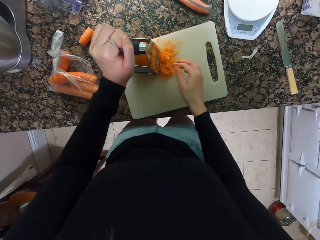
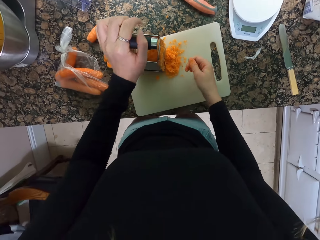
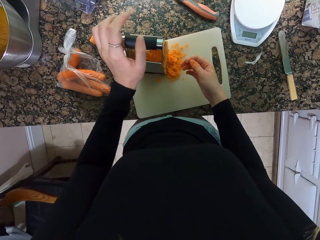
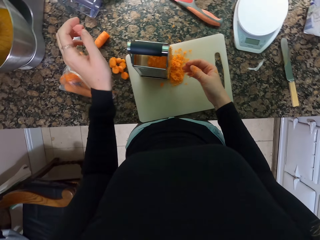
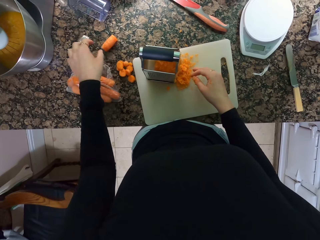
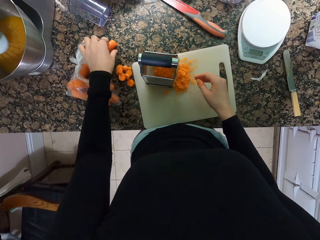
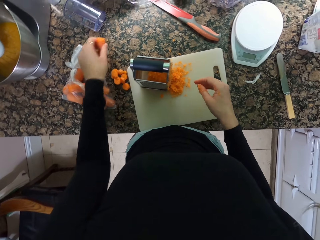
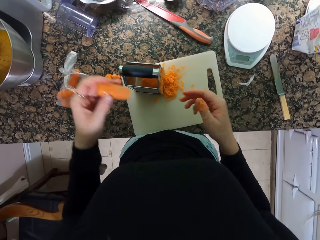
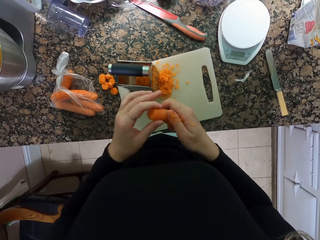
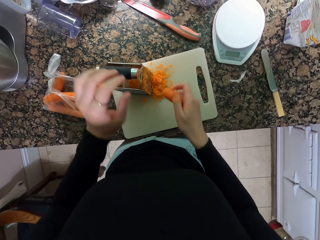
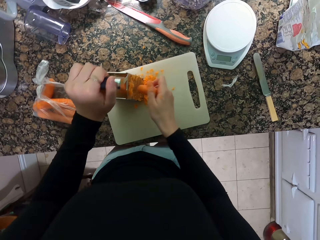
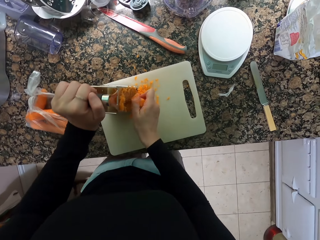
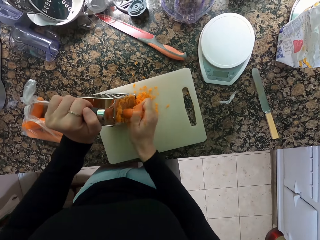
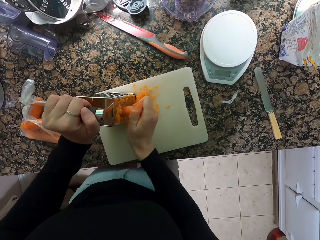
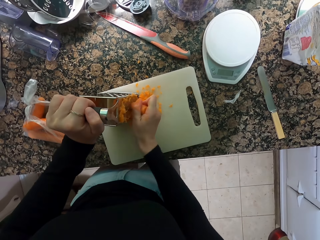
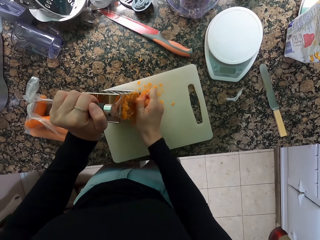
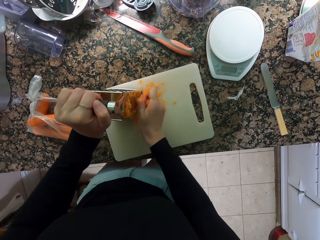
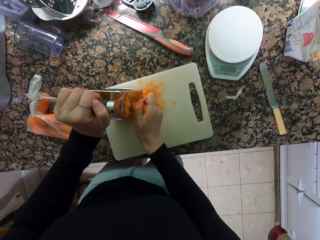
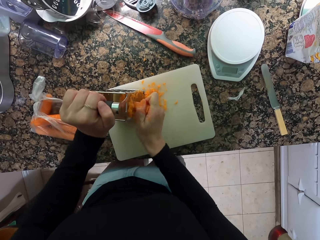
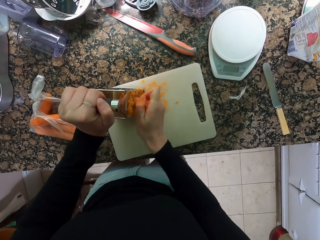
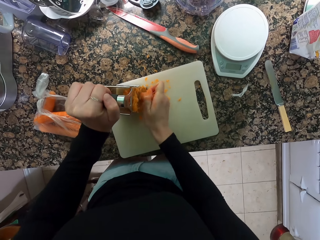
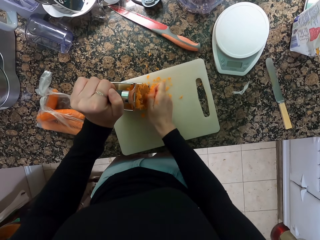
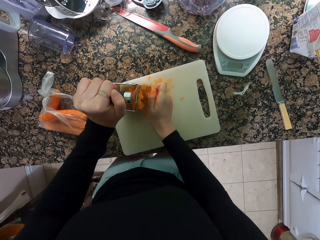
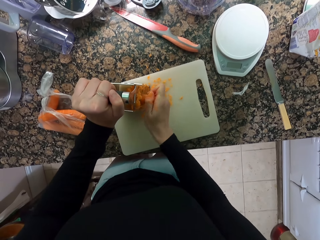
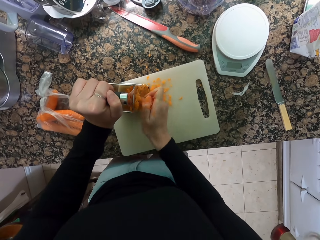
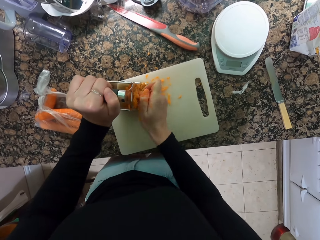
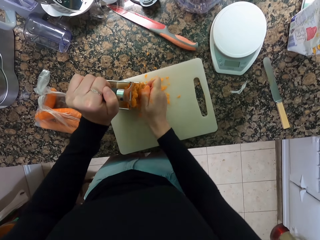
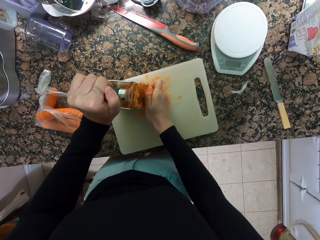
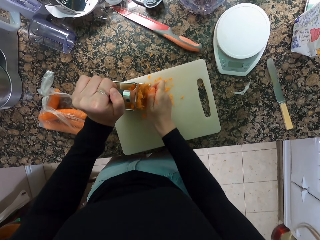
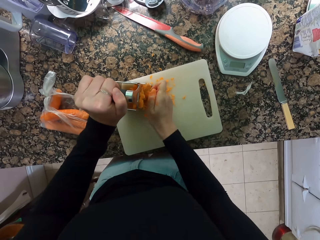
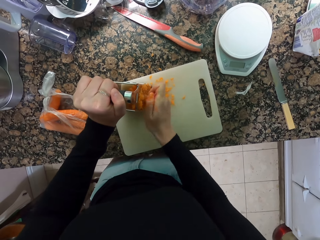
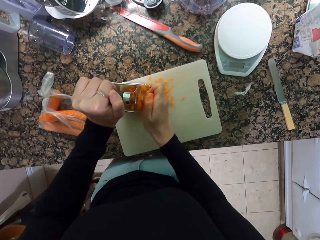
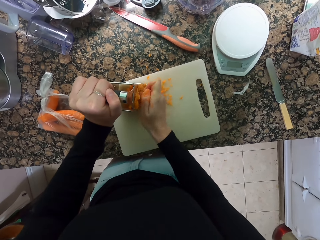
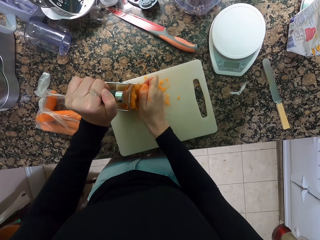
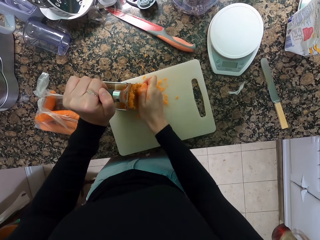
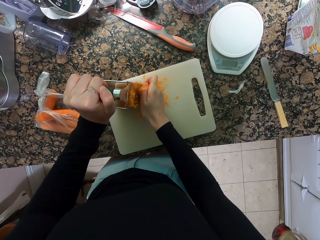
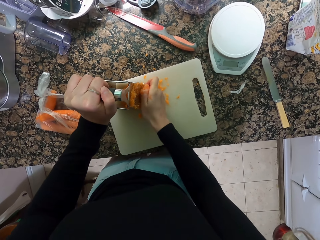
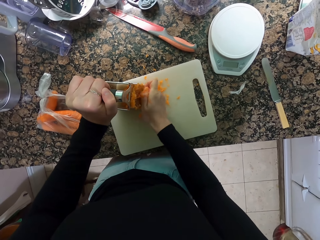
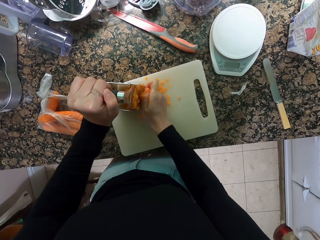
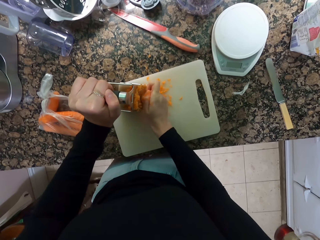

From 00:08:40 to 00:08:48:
The camera wearer picks up the carrot. They hold the carrot with the other hand. They grate the carrot.

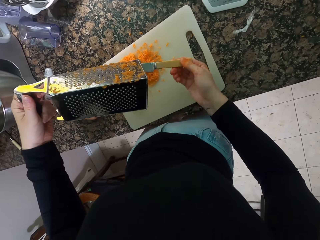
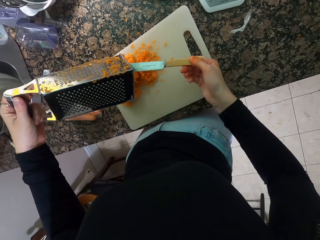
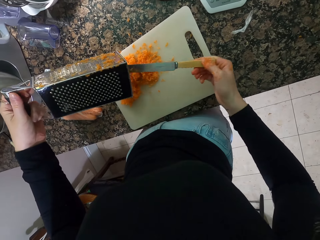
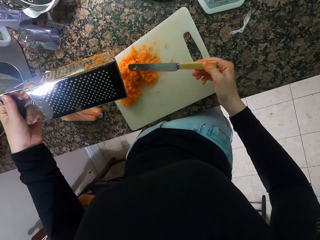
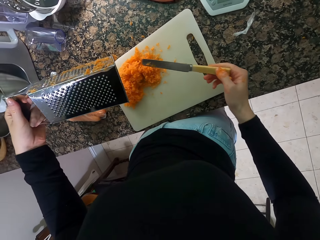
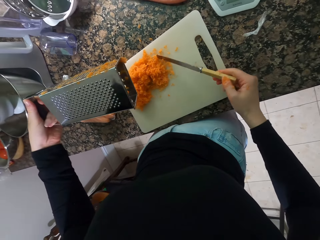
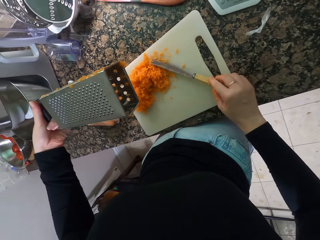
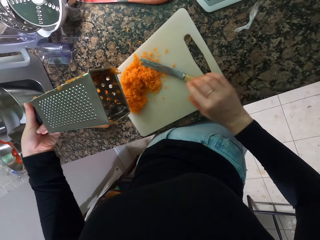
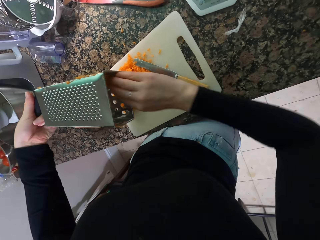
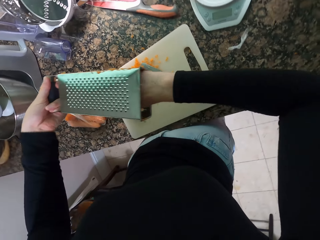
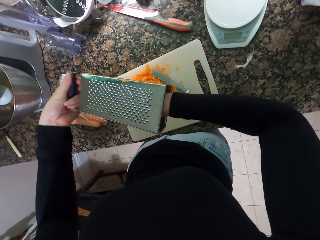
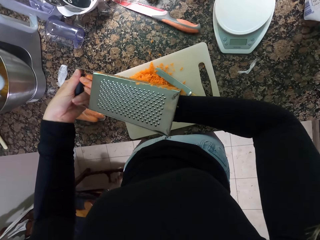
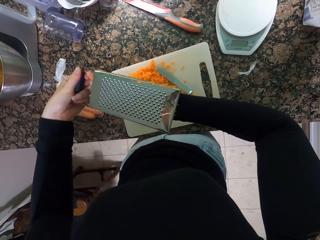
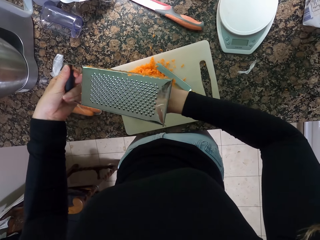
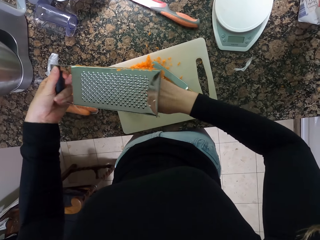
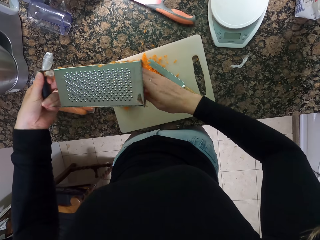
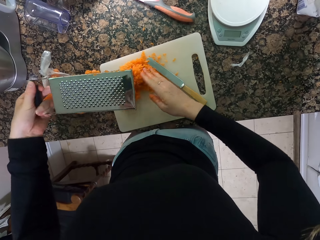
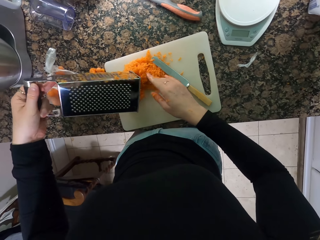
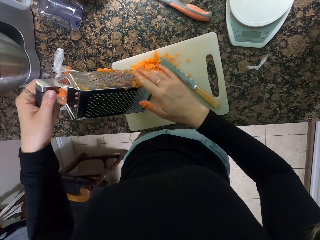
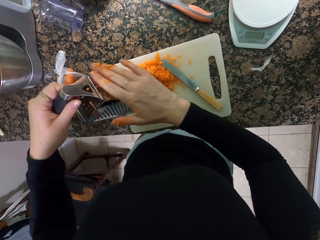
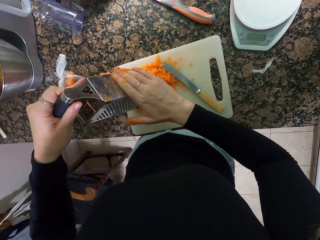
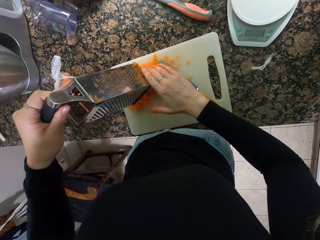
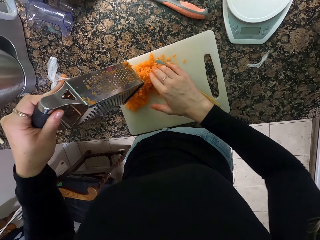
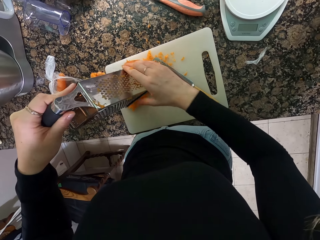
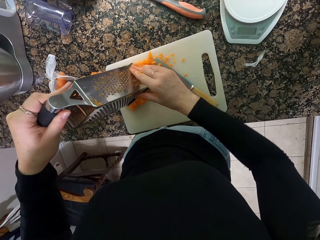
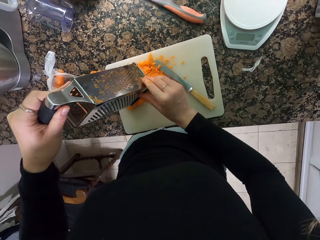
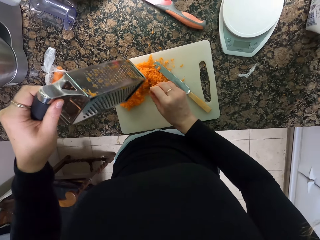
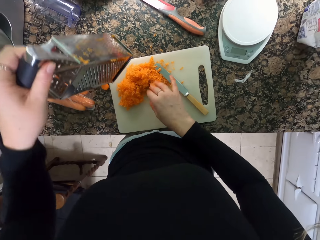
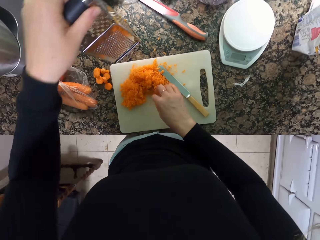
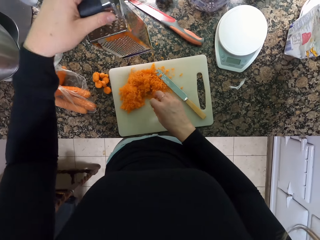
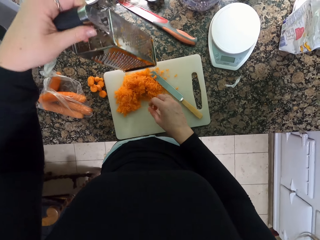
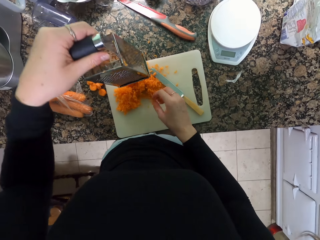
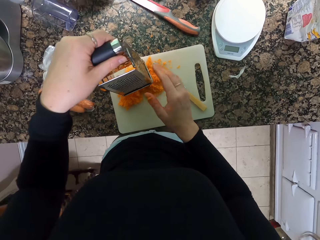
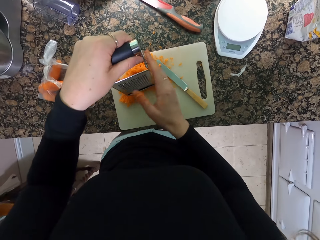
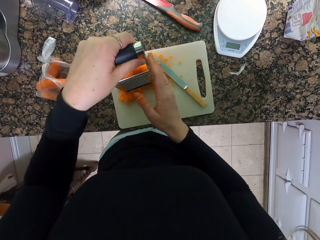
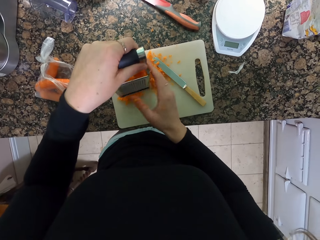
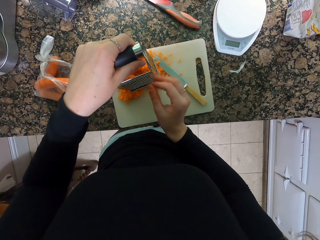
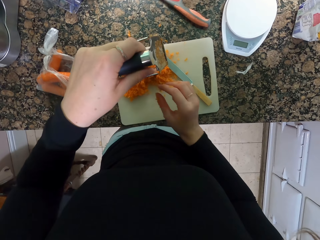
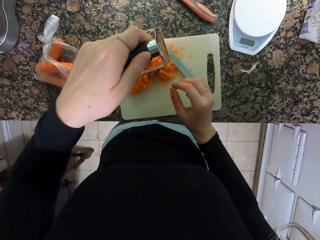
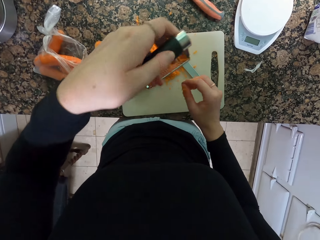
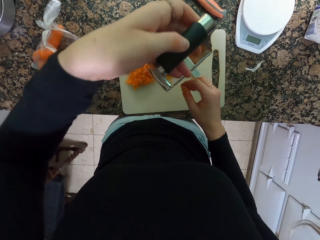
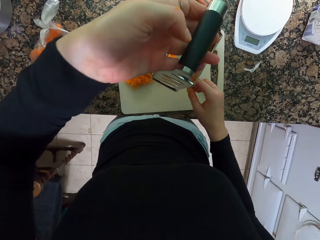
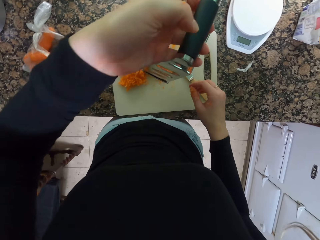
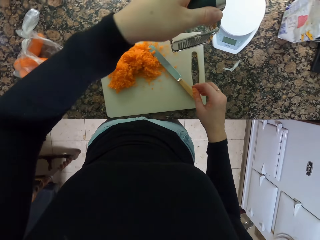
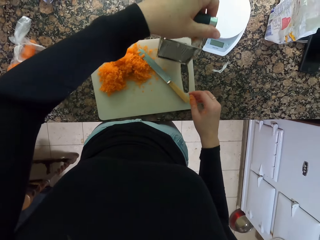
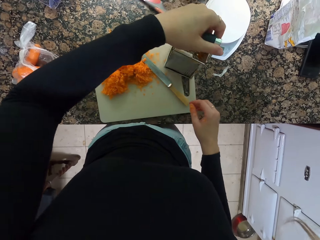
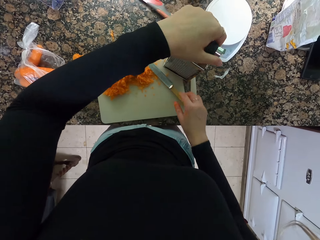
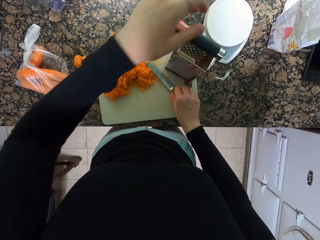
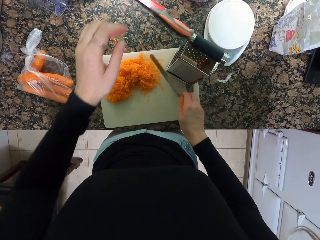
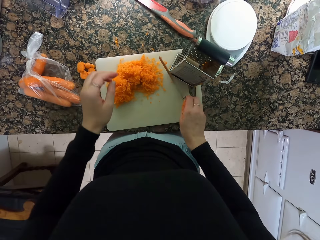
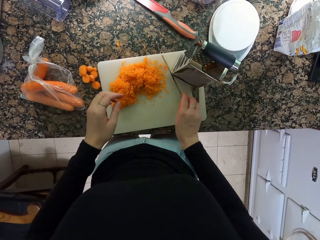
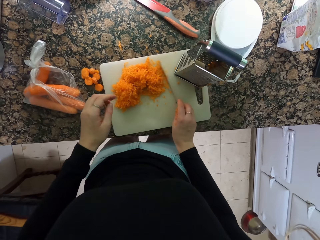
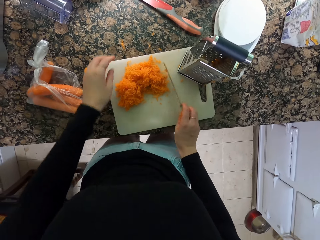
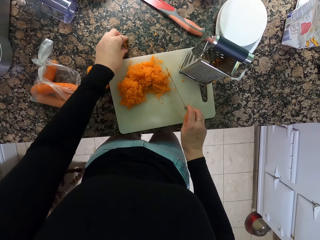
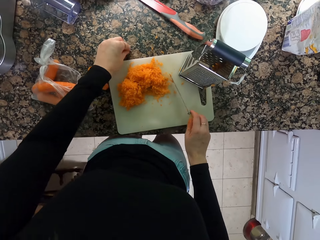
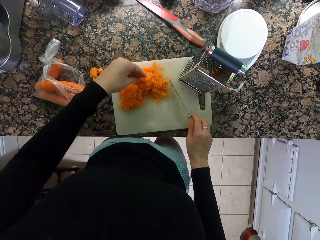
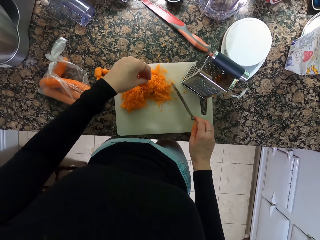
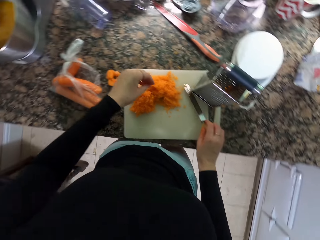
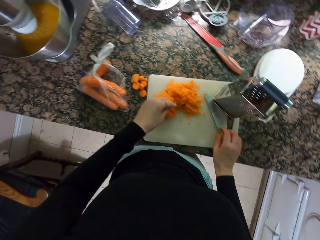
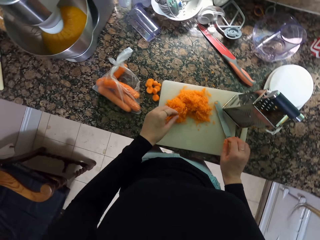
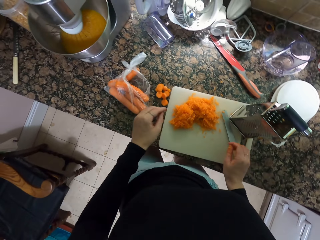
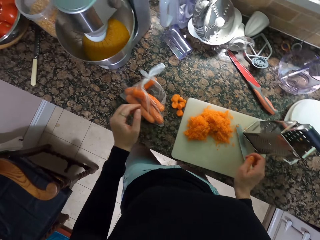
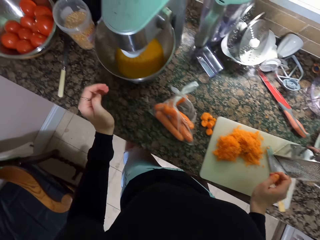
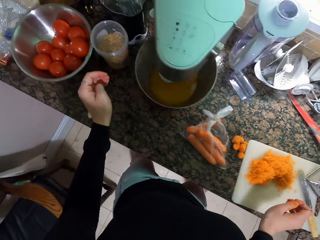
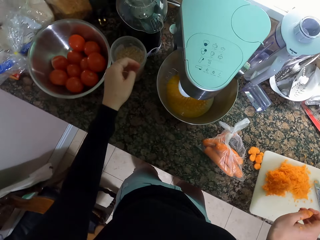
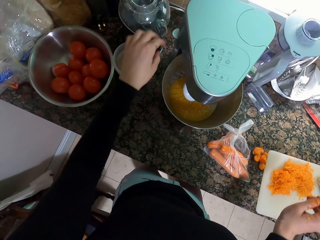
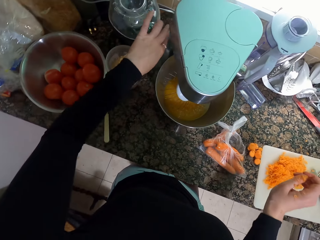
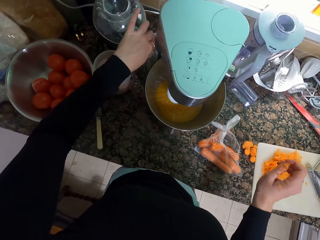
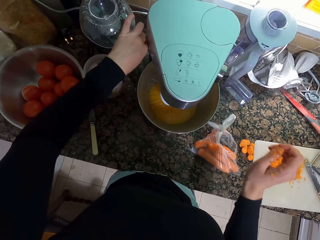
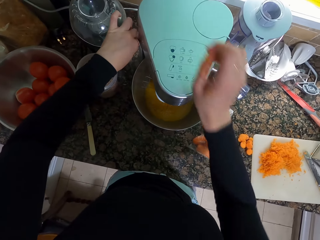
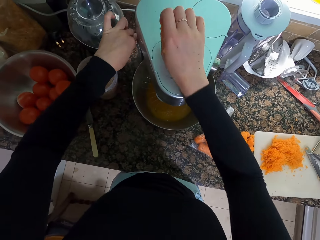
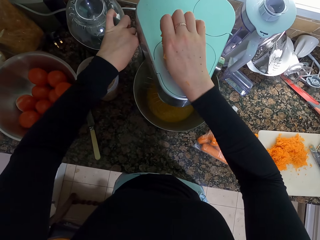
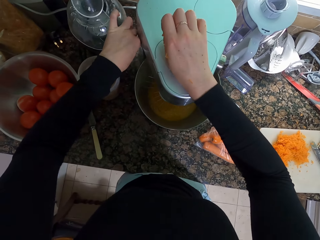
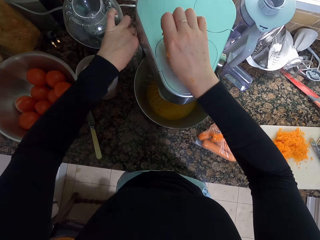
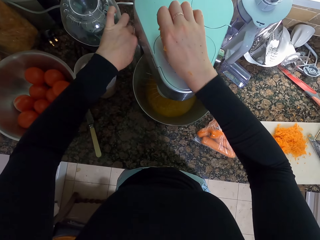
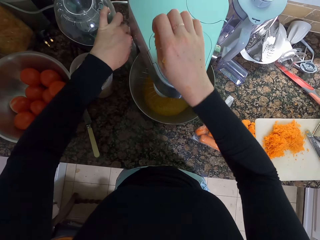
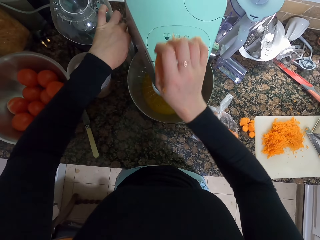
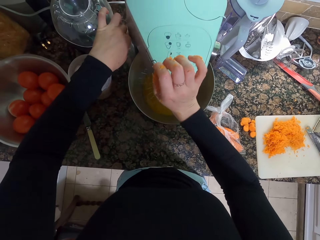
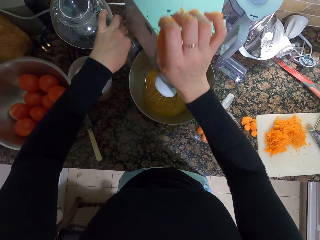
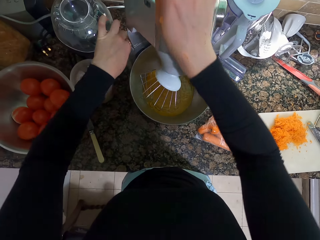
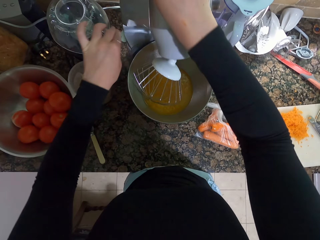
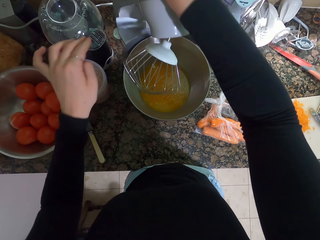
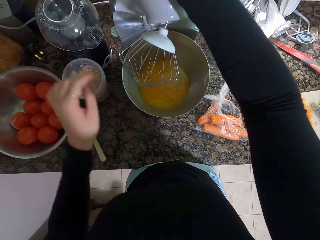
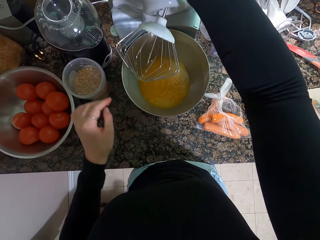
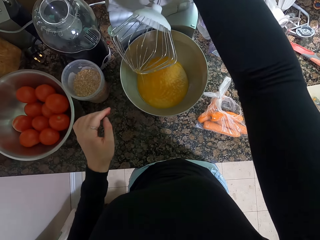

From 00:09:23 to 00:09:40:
The camera wearer puts down the knife. They remove carrot remains from the grater. They tap the grater. They put down the grater. They move the carrot. They put down the knife. They press the button on the mixer or blender. They open the mixer.
